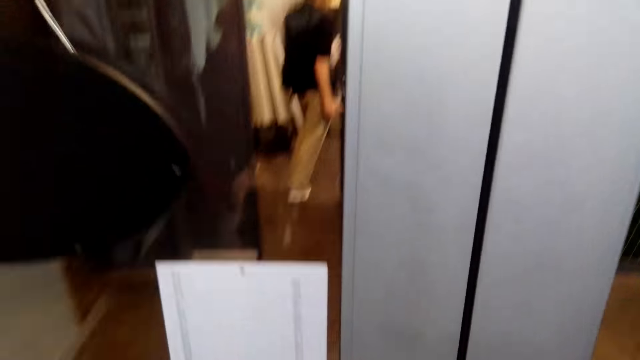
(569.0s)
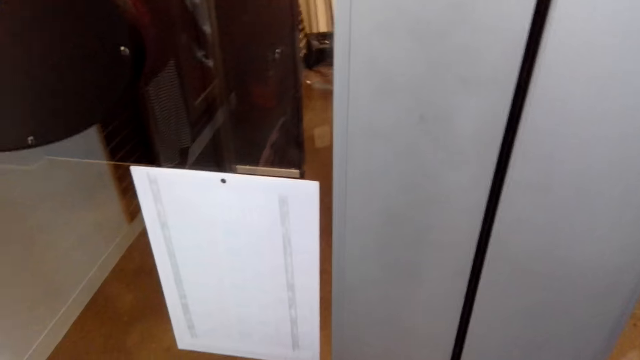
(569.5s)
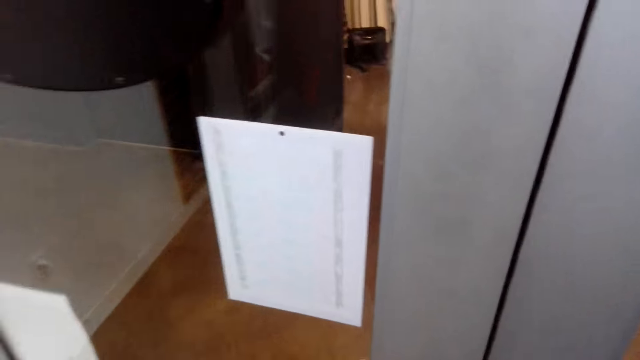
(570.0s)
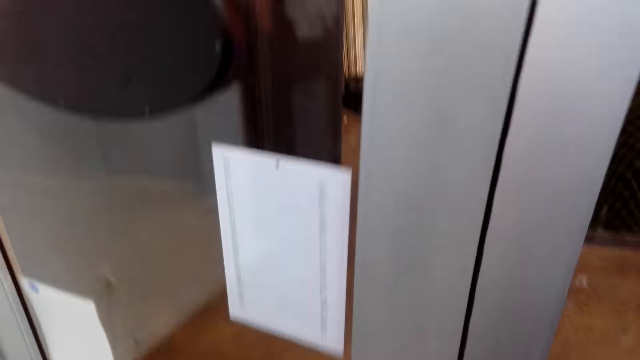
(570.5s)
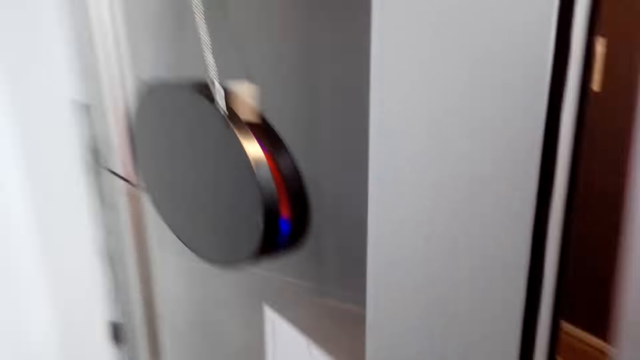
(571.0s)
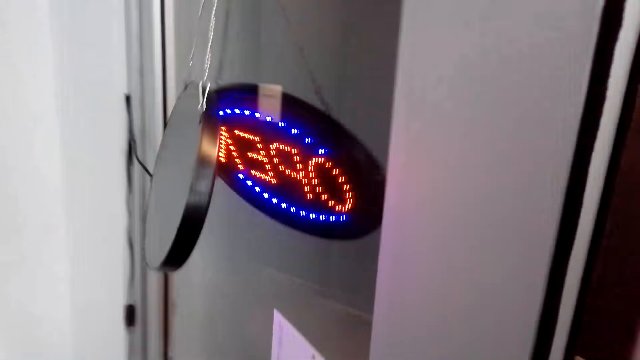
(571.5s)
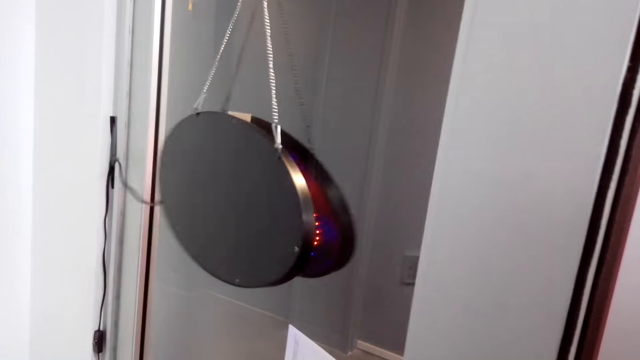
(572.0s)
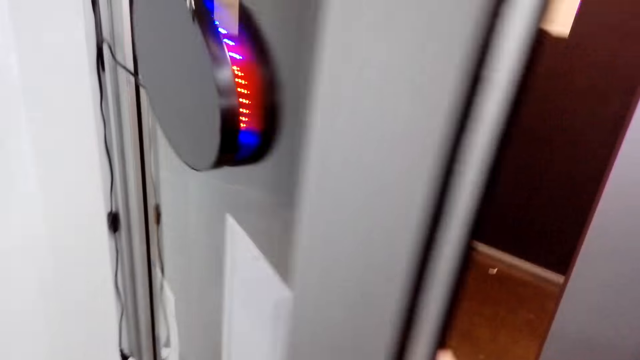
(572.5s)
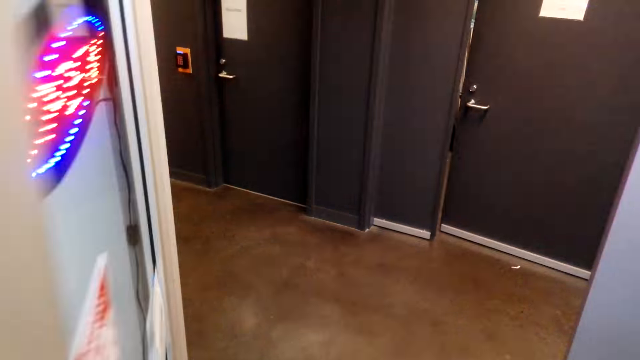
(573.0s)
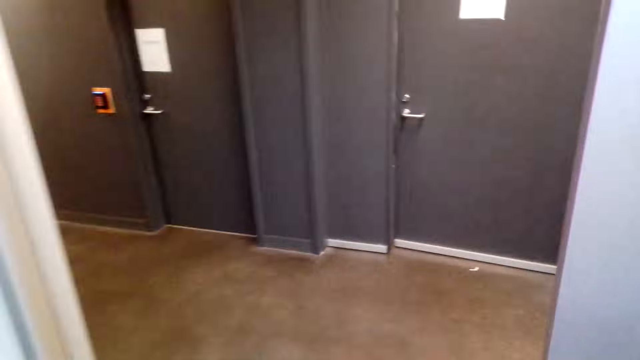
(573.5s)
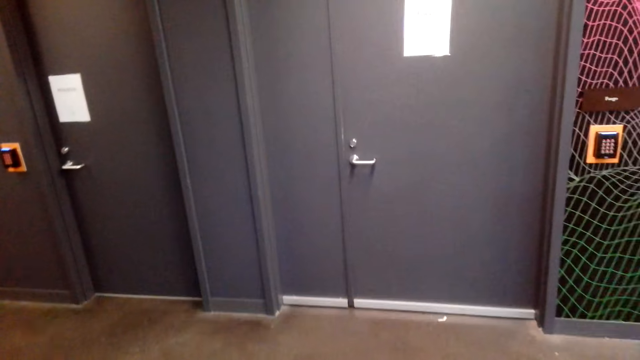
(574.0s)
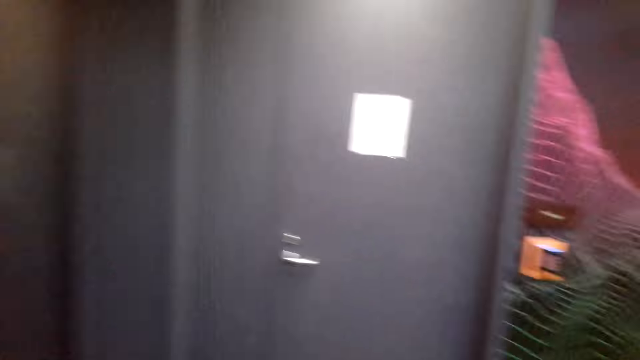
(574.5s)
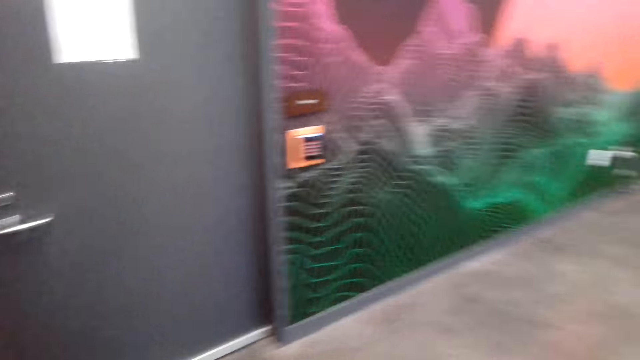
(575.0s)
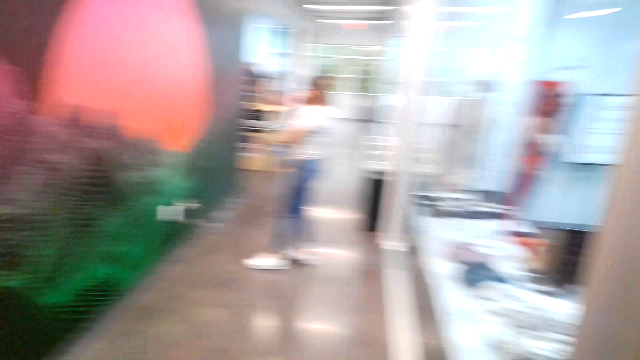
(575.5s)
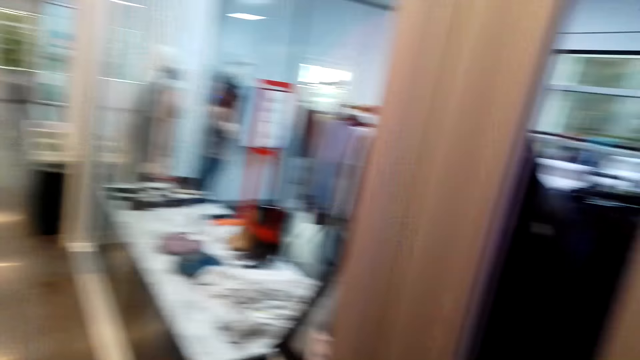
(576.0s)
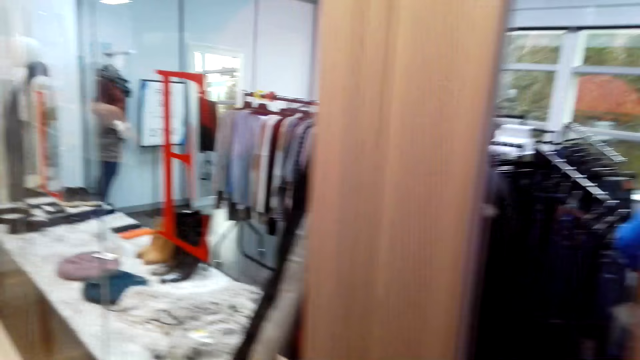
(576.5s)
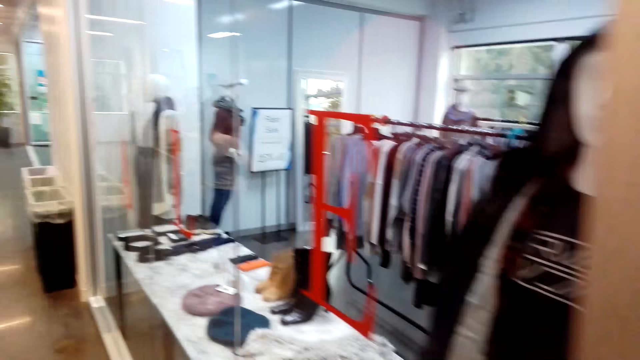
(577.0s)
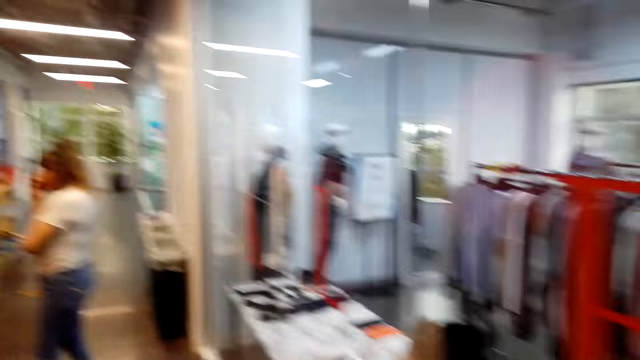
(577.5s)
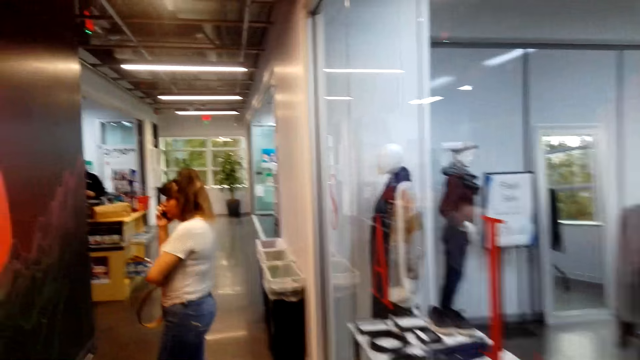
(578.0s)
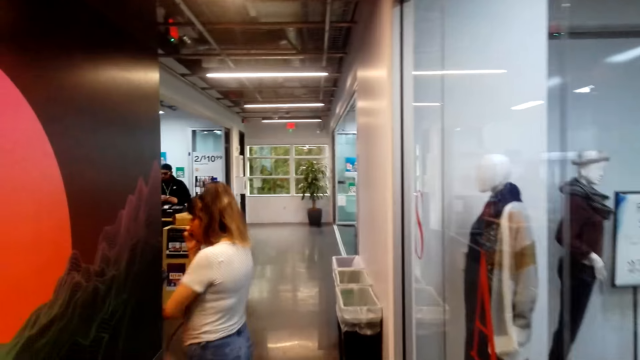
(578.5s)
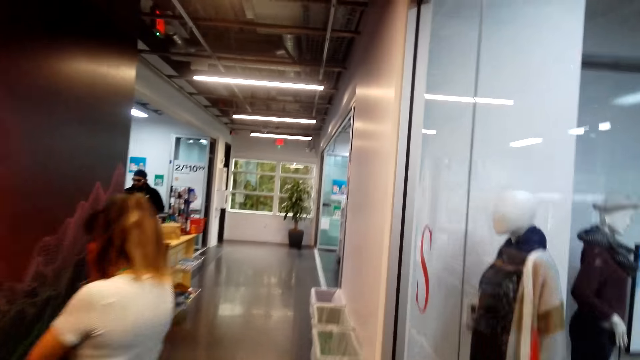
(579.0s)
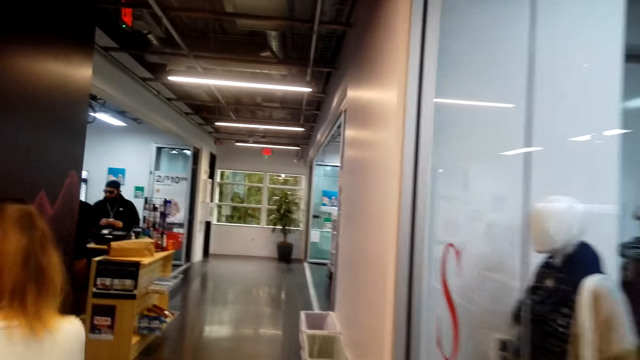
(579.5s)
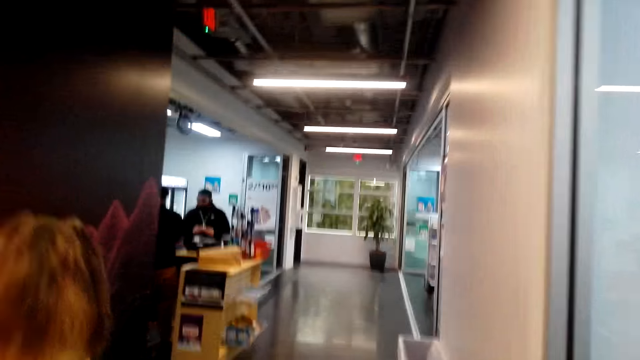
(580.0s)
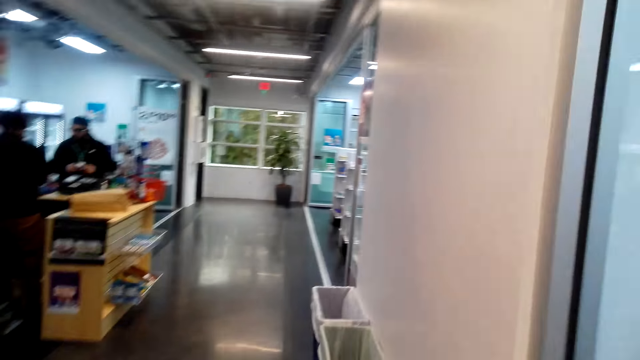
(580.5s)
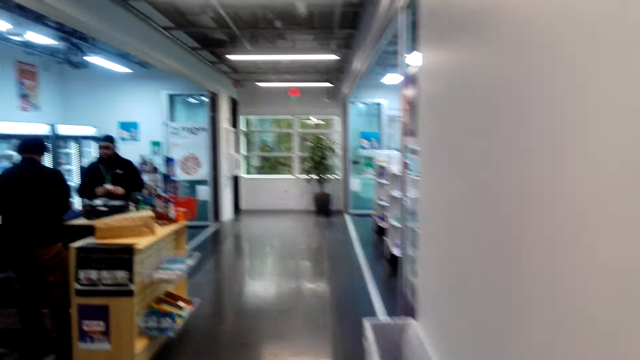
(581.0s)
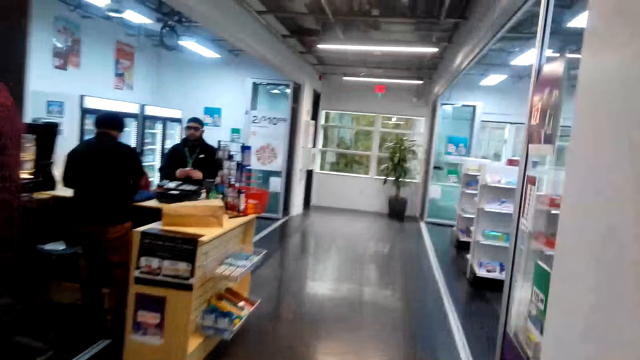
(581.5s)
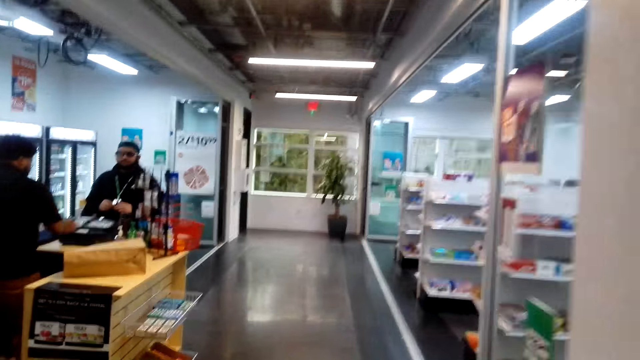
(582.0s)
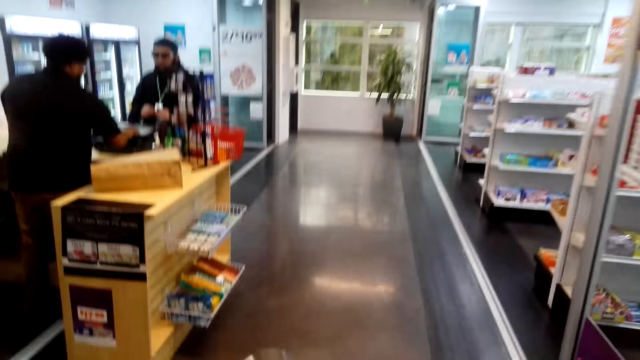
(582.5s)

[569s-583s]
A man walks out. The camera wearer opens the door. They walk around. A woman looks at the board. The camera wearer walks around.

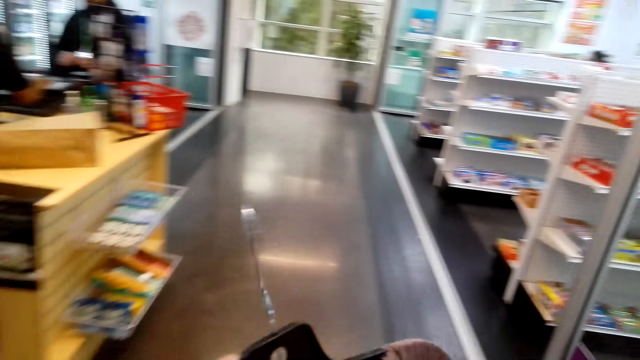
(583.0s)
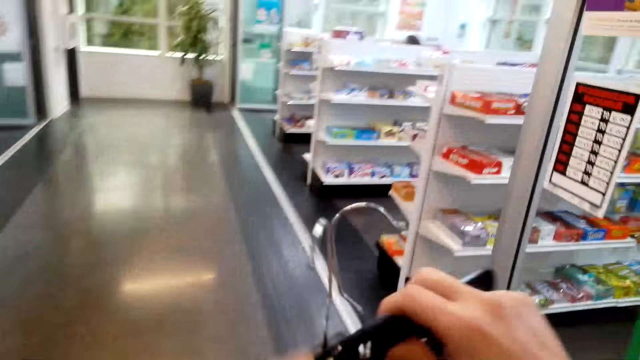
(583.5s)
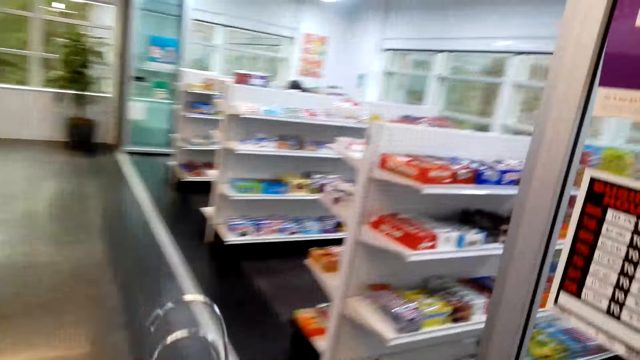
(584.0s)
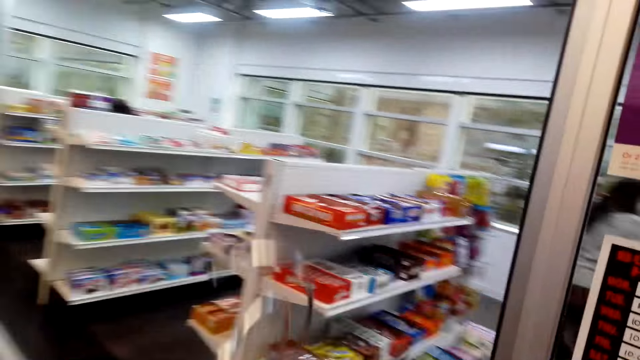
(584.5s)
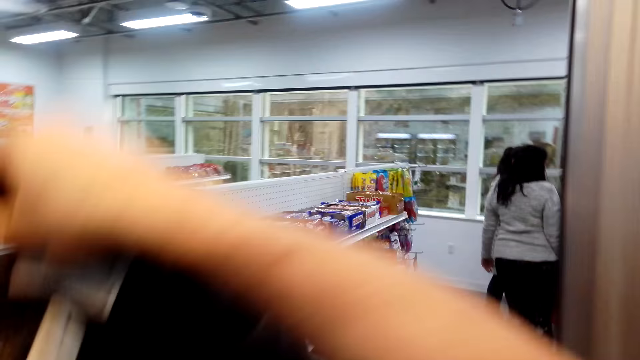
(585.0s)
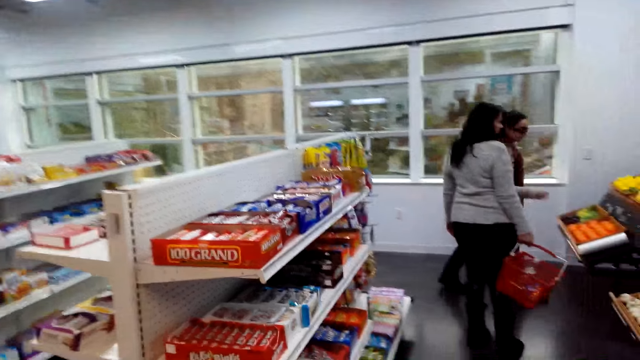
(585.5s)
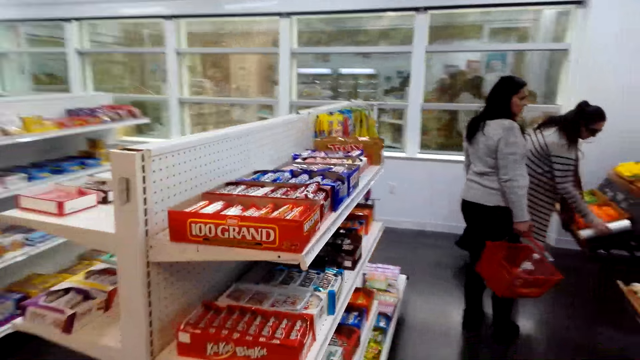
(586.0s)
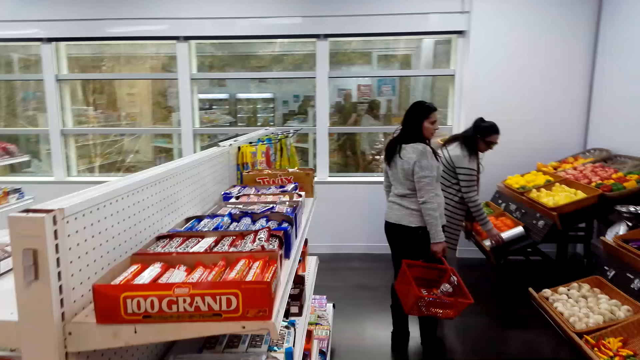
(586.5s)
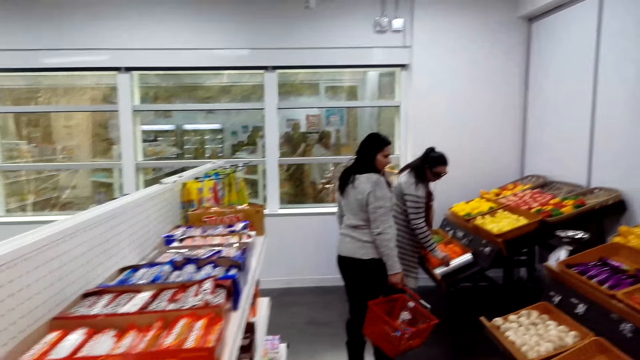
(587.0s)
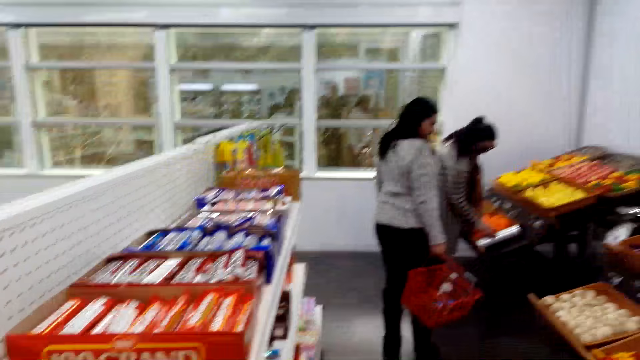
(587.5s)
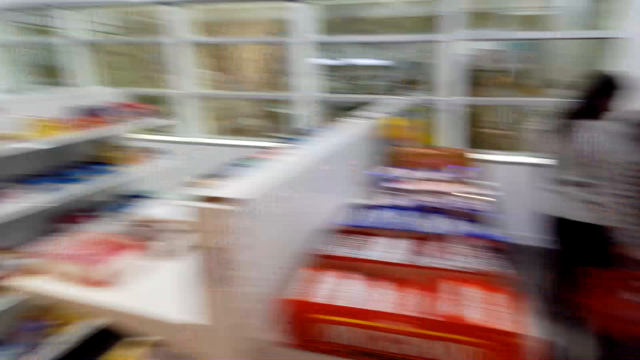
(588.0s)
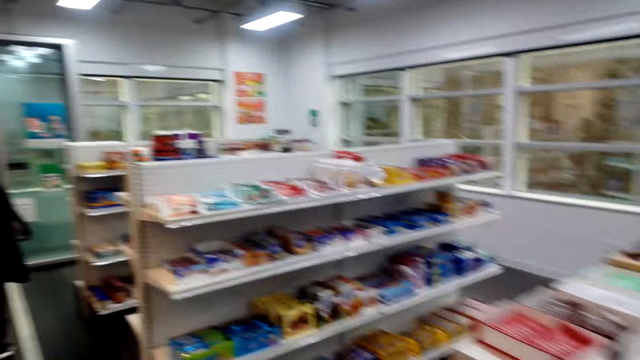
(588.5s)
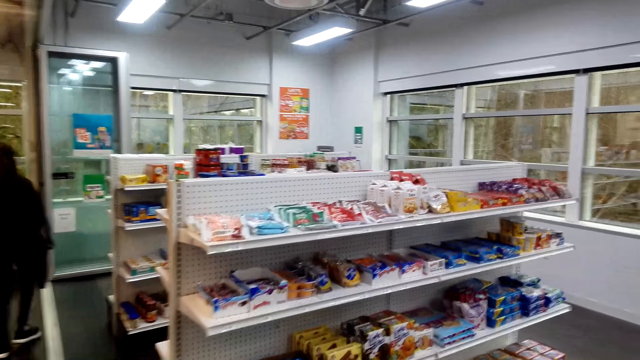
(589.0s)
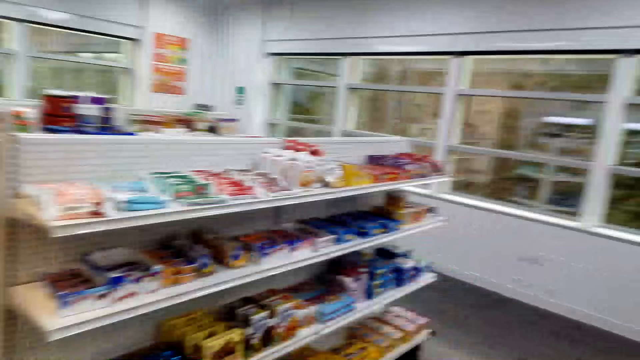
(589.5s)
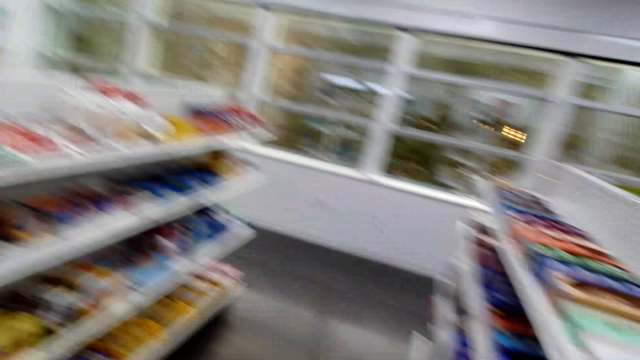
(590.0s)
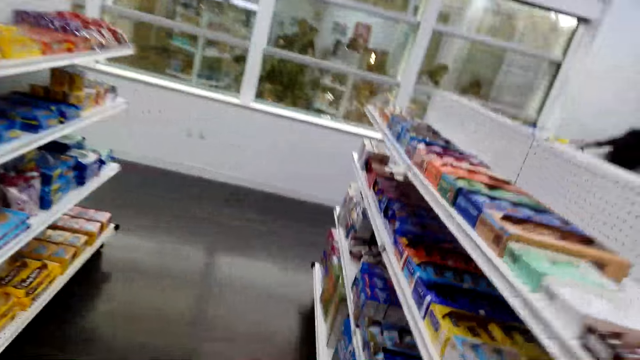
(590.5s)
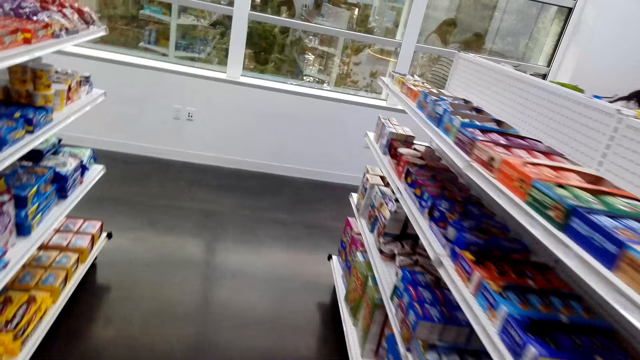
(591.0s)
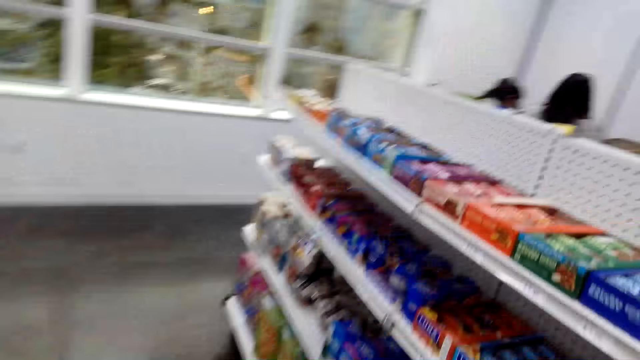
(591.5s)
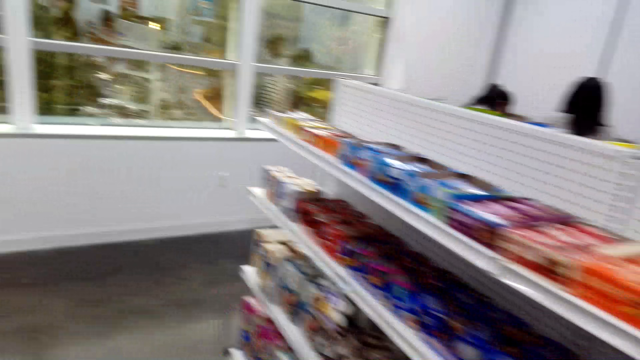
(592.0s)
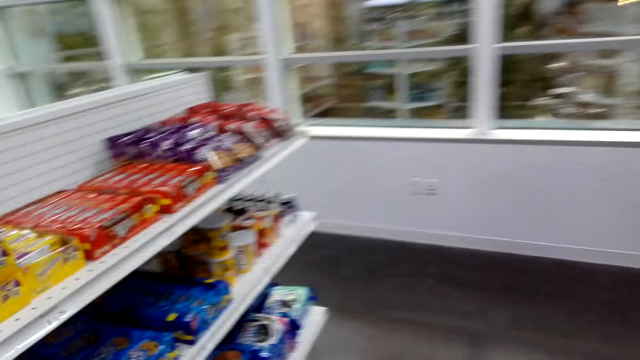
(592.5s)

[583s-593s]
The camera wearer lifts the cloths. A woman picks the fruits. Another woman looks at the fruits. The camera wearer looks around.
